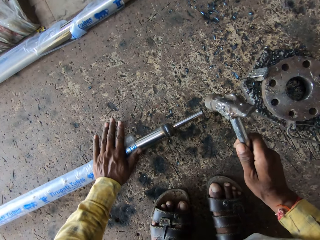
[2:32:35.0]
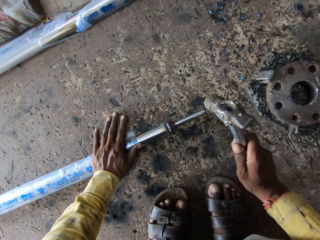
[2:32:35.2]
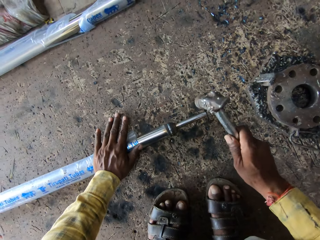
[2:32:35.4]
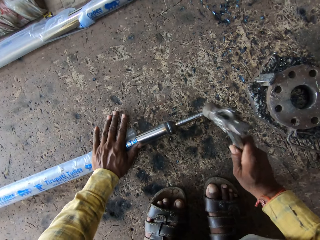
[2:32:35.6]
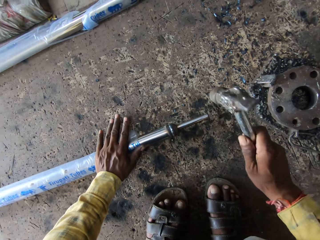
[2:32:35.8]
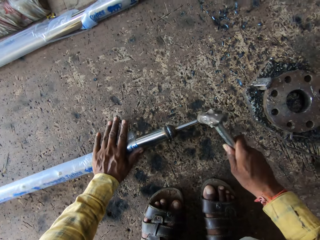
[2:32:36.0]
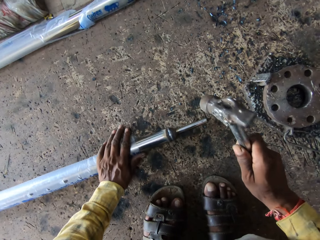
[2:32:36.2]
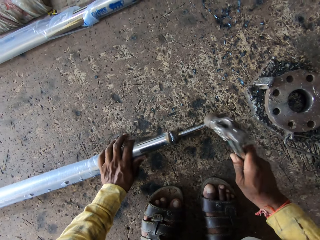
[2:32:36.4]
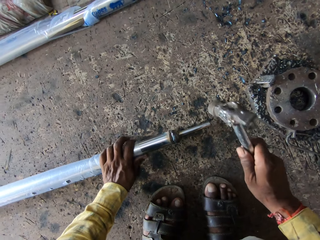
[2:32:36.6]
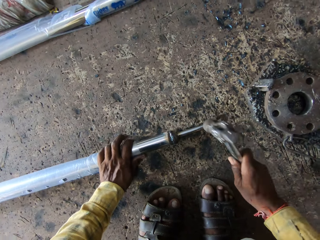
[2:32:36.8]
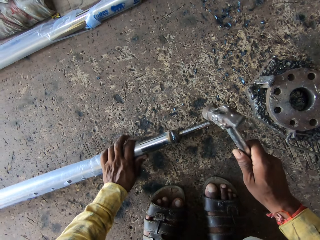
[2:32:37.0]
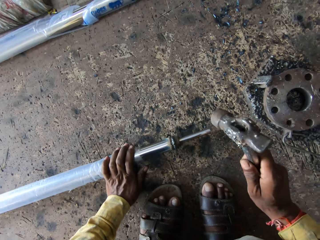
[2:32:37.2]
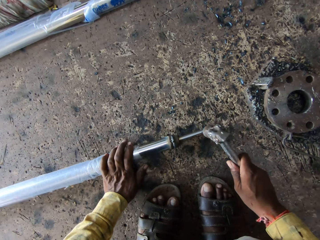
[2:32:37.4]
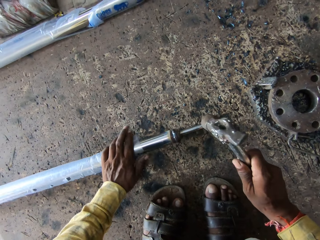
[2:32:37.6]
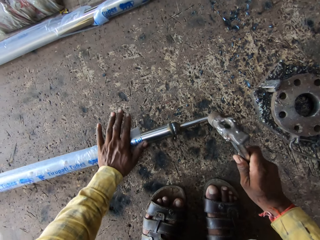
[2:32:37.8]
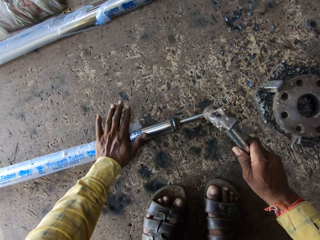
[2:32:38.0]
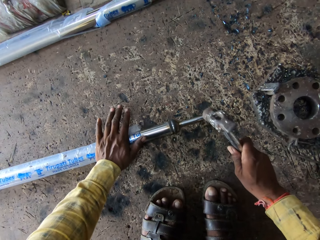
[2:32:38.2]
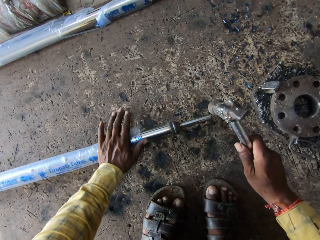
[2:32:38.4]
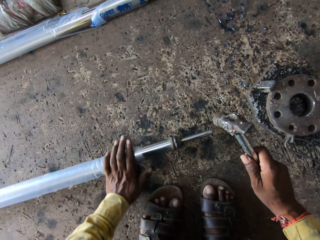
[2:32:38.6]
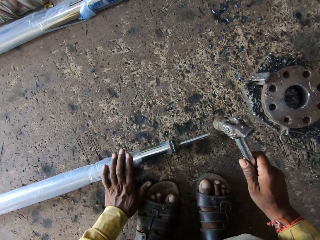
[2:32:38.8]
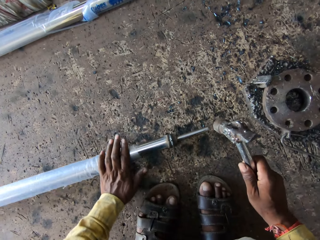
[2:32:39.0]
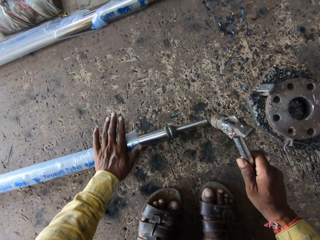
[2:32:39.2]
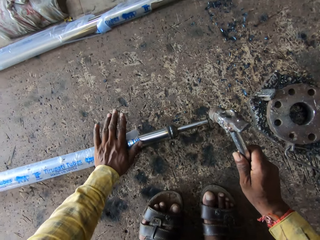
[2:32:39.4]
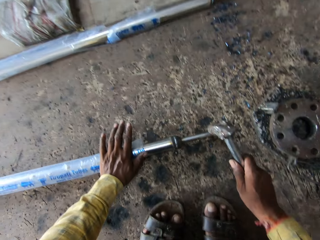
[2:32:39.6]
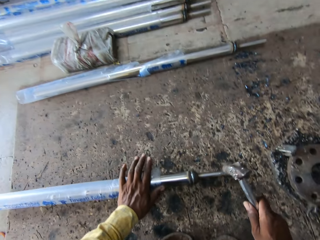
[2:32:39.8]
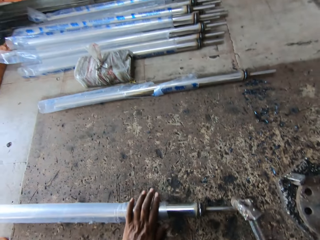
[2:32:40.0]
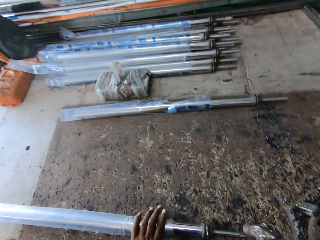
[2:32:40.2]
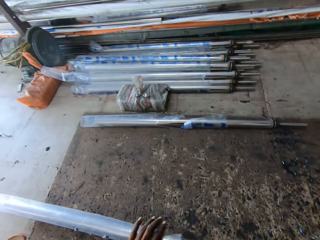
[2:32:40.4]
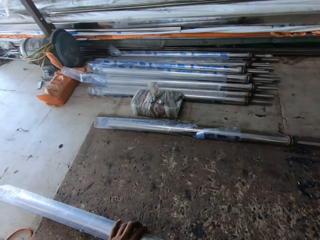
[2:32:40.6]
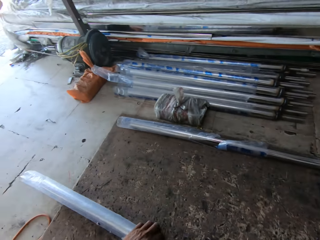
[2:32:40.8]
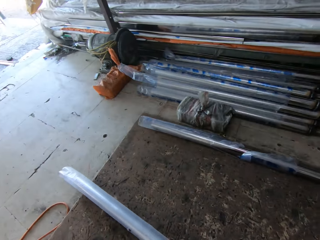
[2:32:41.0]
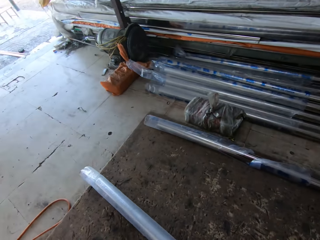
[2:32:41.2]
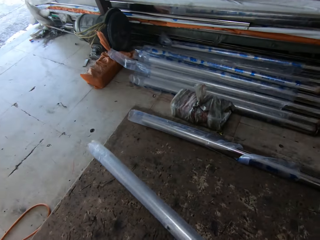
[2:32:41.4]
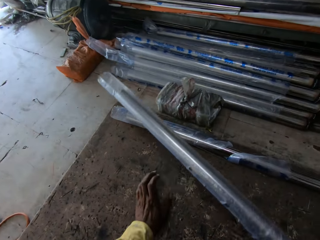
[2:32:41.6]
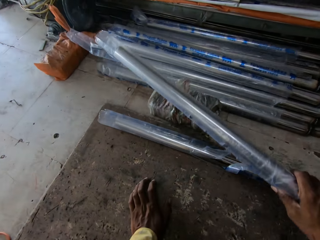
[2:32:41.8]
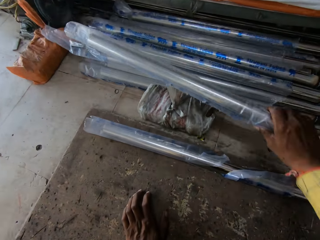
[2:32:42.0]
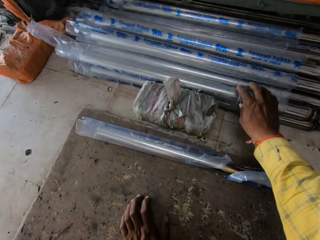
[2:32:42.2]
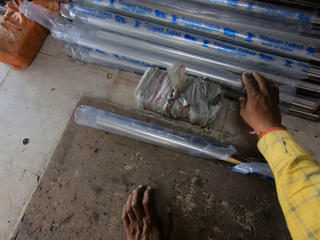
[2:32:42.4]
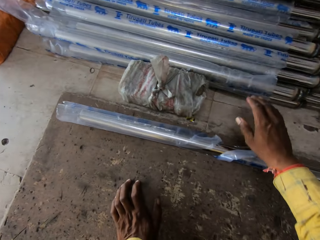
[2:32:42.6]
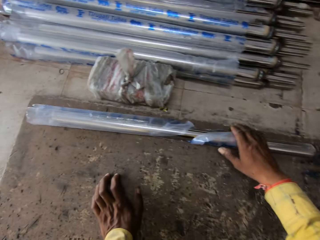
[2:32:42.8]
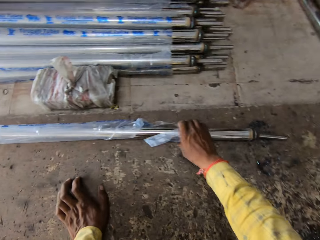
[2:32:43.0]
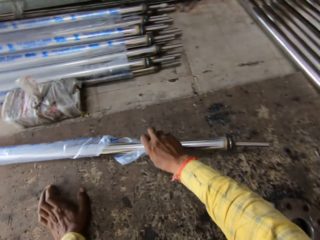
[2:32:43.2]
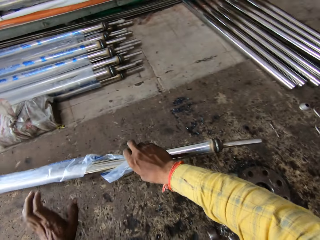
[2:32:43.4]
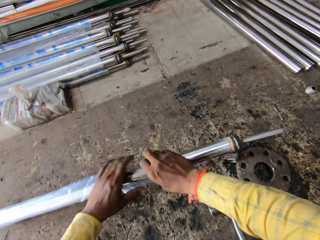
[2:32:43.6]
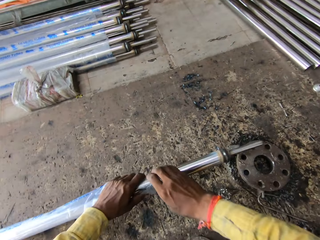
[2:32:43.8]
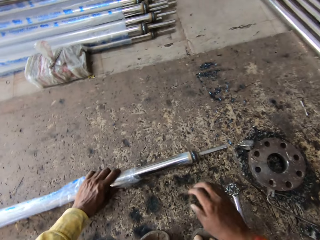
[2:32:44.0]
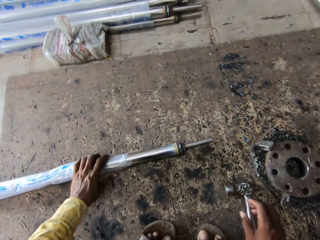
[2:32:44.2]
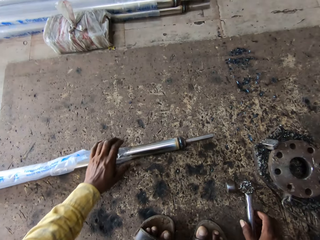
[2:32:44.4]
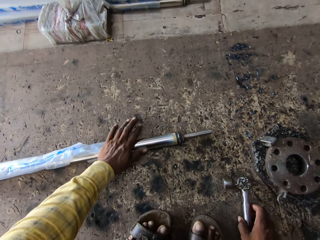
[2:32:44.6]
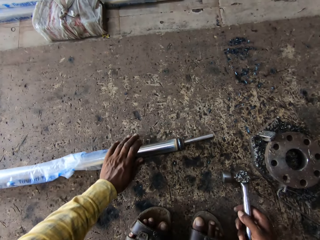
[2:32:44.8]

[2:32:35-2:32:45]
The camera wearer lifts the hammer and hits the metal rod with the hammer. They move the metal rod down and hit the metal rod with the hammer. They lift the metal rod and put the metal rod aside. They pull back the right hand. They pull the metal rod and pick up the metal rod.

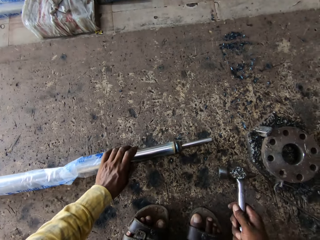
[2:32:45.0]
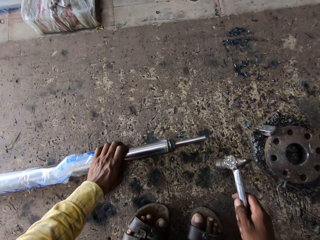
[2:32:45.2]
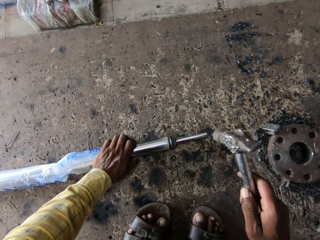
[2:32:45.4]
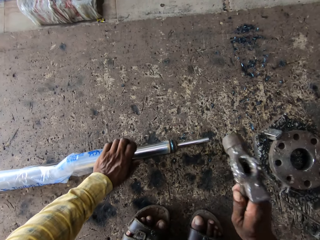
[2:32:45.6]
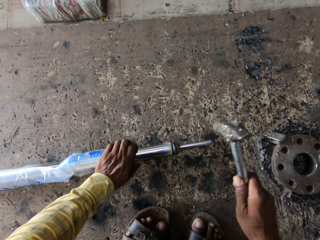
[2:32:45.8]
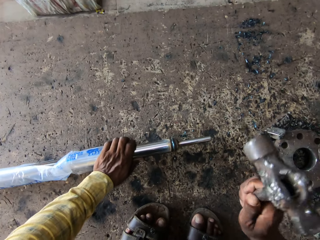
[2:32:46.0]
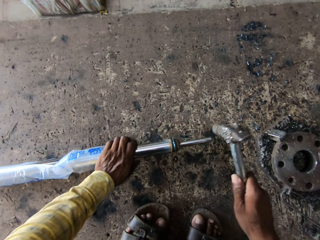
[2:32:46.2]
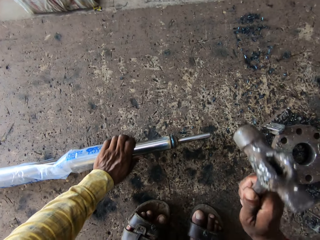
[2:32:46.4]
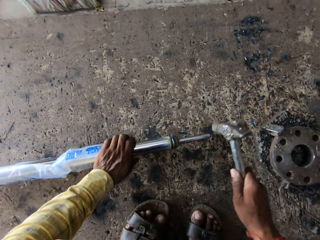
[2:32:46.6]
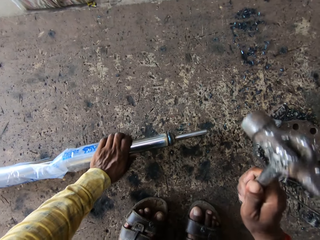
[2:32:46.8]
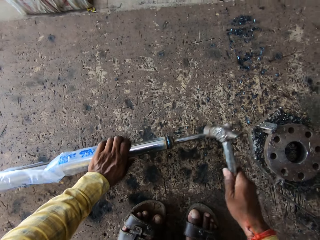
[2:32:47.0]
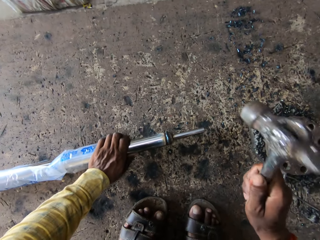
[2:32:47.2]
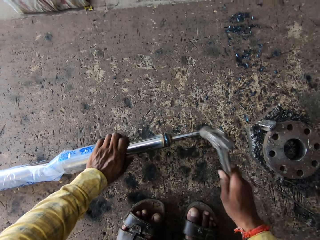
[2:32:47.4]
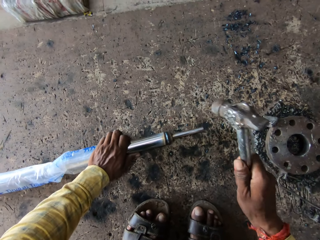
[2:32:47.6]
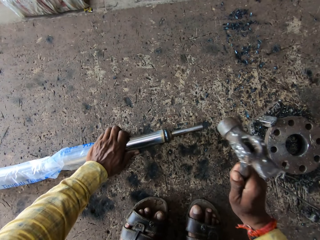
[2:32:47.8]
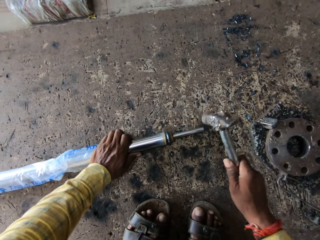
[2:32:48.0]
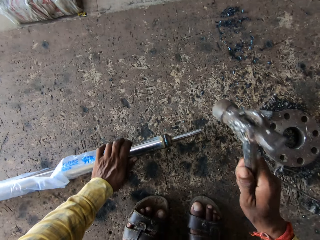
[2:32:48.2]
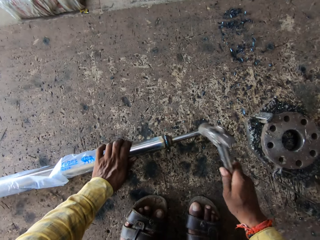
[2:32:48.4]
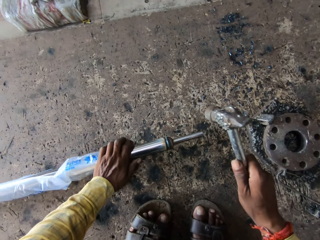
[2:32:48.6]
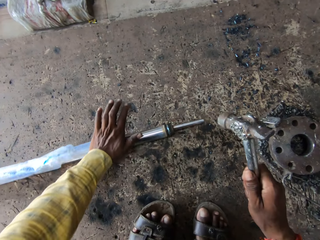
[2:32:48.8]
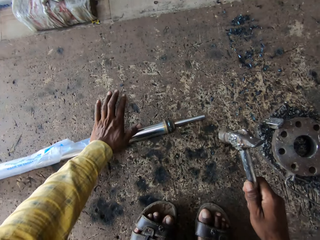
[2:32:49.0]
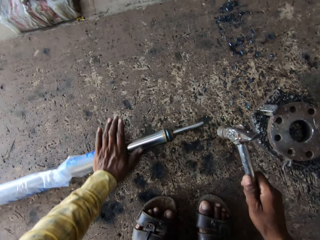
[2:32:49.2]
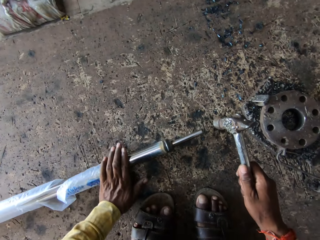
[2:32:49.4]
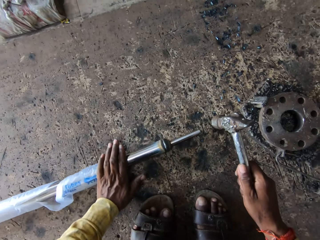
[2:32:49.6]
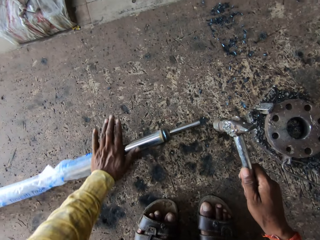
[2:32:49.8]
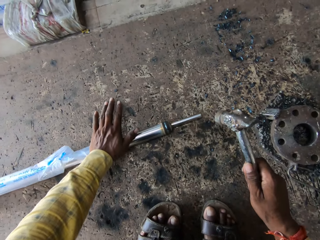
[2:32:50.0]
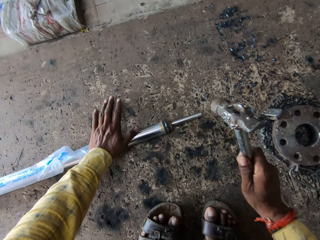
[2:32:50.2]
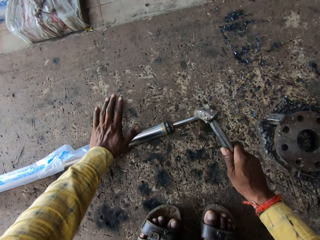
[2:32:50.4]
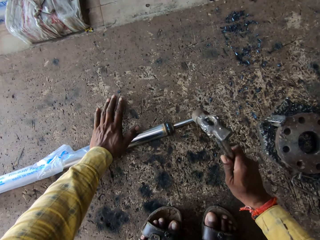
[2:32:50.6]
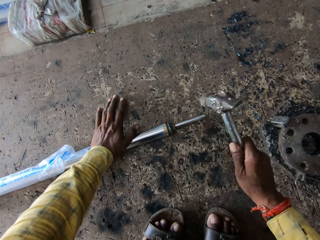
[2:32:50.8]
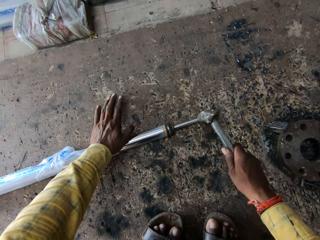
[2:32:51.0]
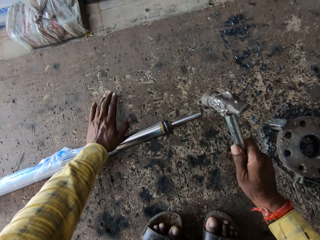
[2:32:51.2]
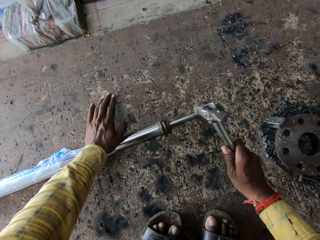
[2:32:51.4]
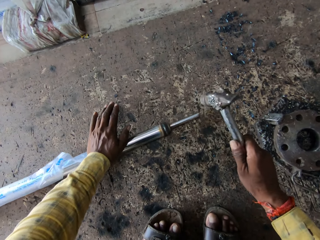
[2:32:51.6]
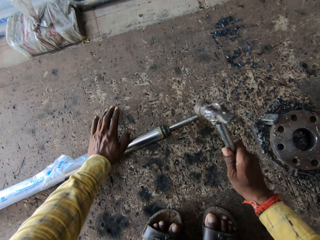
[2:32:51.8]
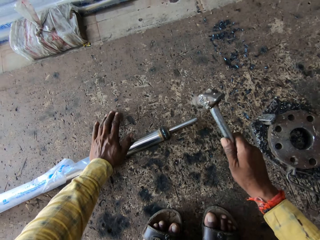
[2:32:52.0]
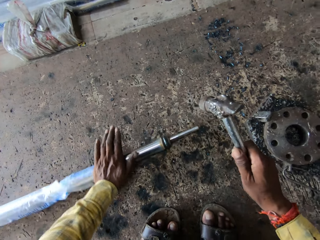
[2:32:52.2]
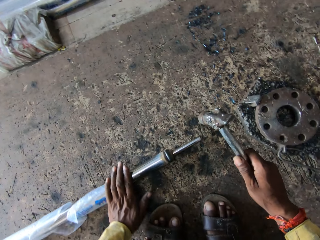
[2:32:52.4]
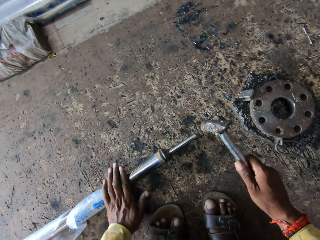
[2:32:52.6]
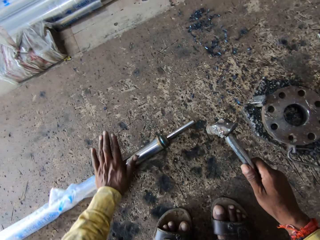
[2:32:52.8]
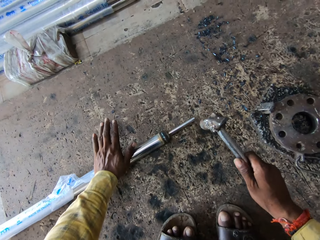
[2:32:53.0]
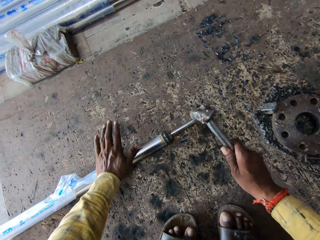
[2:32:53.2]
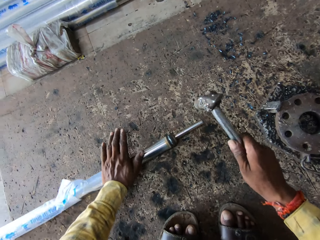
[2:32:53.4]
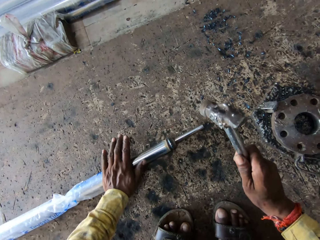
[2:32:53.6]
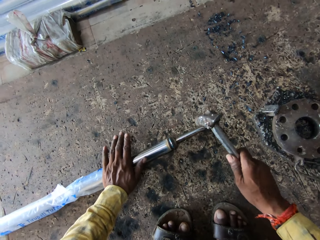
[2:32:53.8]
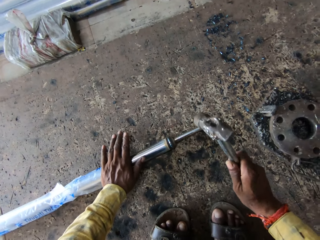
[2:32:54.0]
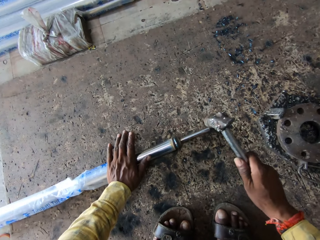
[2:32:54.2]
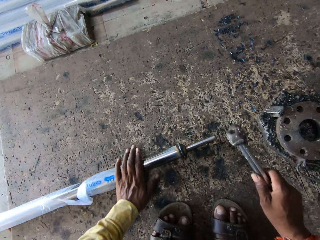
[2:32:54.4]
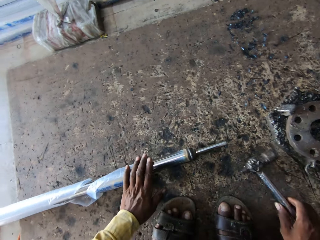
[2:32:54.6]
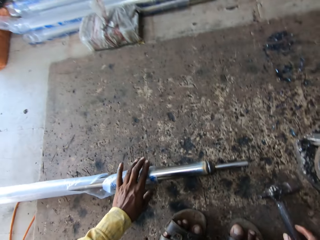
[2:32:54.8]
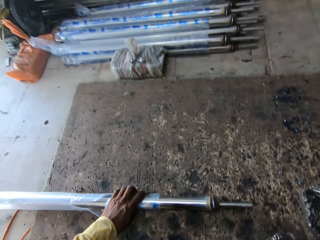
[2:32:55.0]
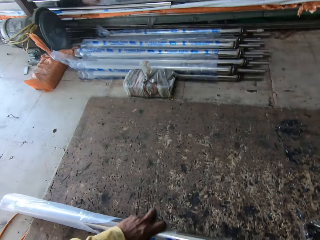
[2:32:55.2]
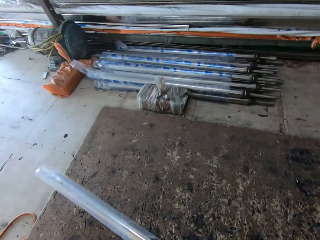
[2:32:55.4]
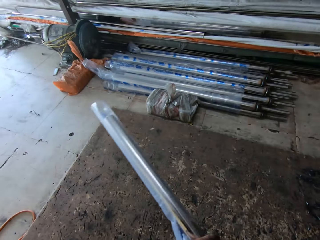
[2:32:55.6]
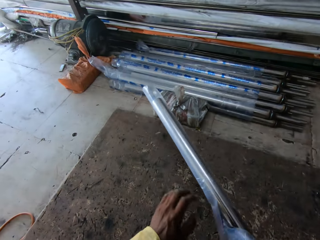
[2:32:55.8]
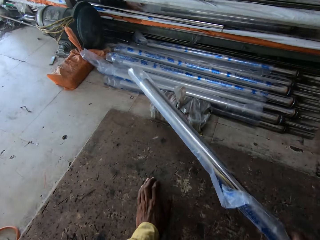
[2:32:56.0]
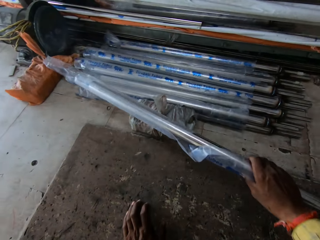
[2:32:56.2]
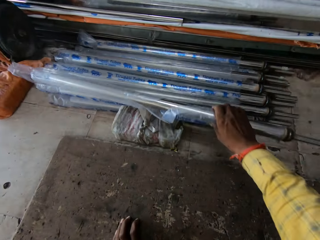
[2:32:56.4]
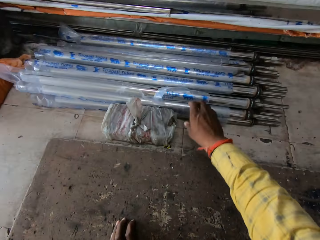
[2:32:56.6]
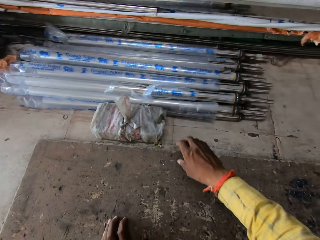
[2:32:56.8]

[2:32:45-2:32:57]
The camera wearer picks up the hammer. They lift the hammer. They hit the metal rod with the hammer. They move the metal rod down. They roll the metal rod. They hit the metal rod with the hammer. They roll the metal rod. They move the metal rod down. They hit the metal rod with the hammer. They place the hammer down, lift the metal rod and drop the metal rod.
